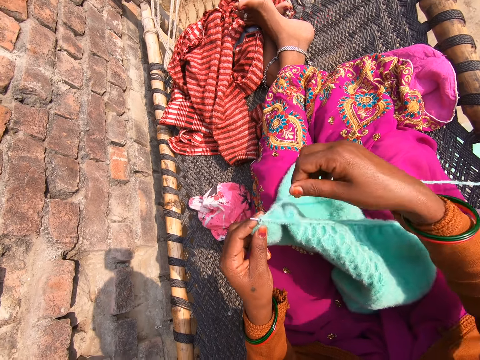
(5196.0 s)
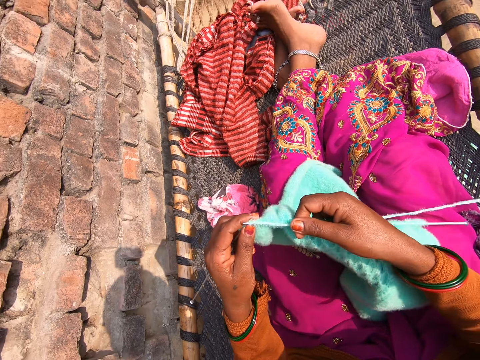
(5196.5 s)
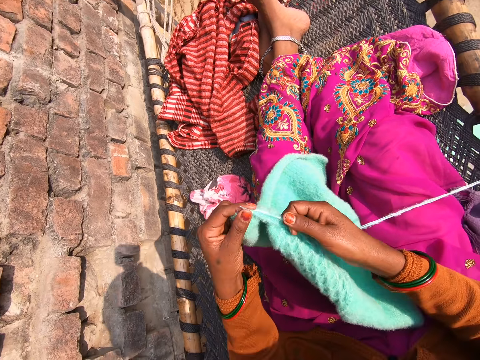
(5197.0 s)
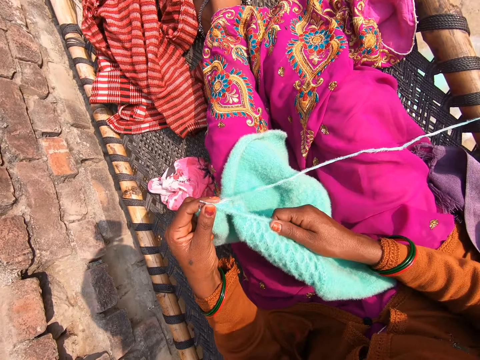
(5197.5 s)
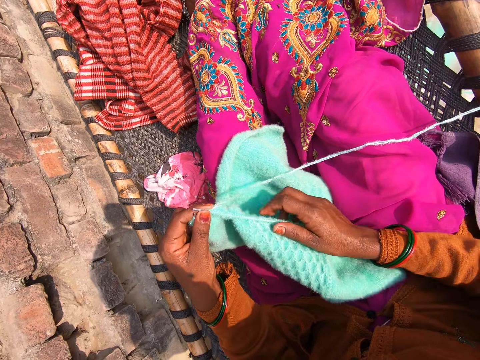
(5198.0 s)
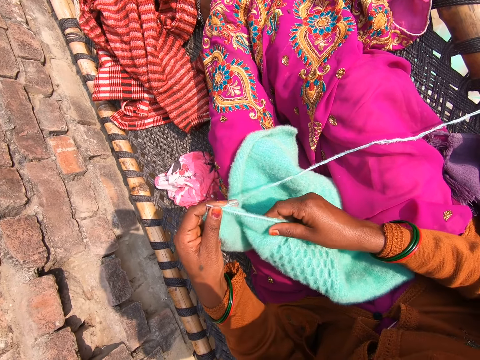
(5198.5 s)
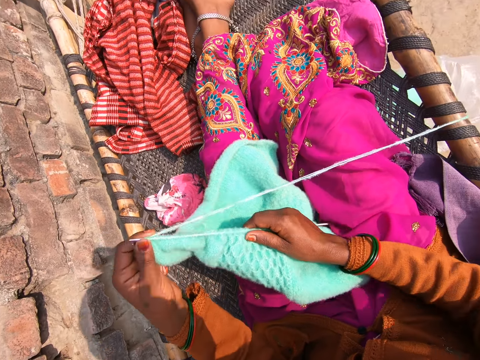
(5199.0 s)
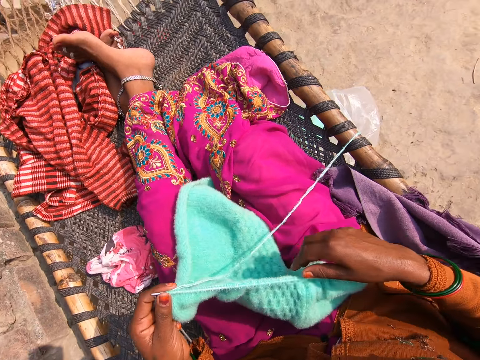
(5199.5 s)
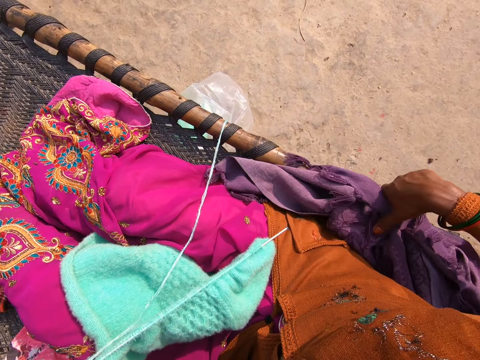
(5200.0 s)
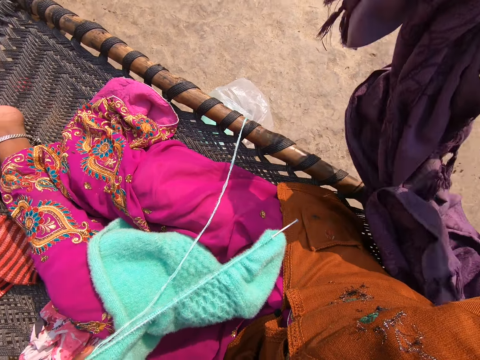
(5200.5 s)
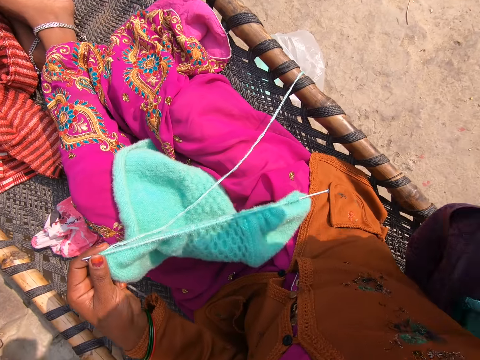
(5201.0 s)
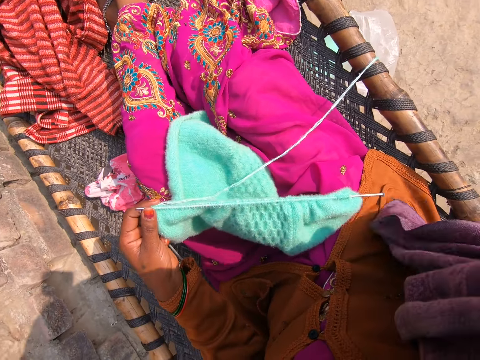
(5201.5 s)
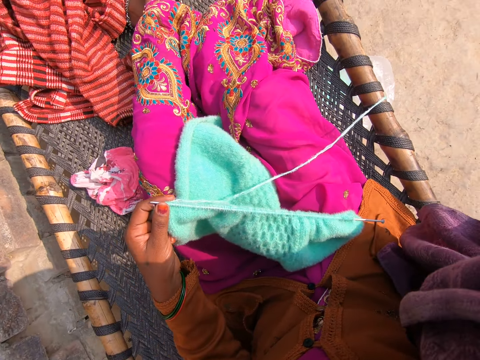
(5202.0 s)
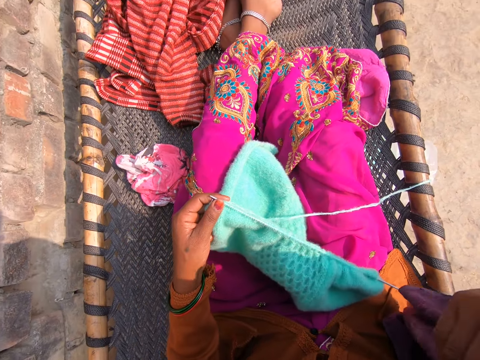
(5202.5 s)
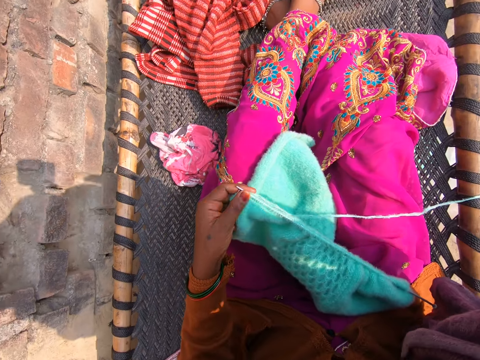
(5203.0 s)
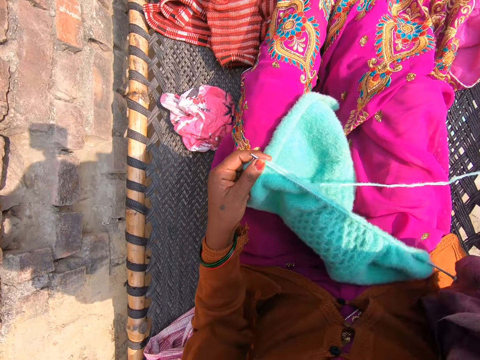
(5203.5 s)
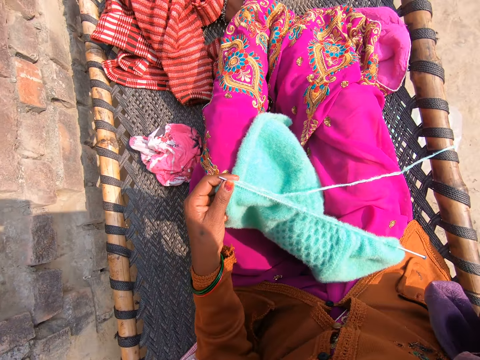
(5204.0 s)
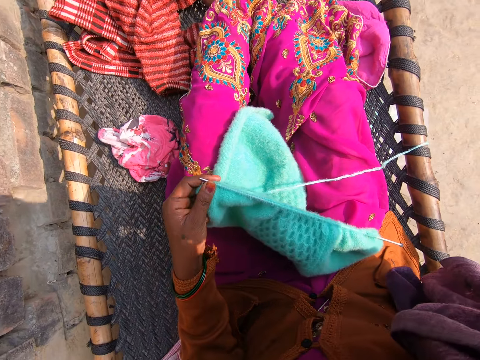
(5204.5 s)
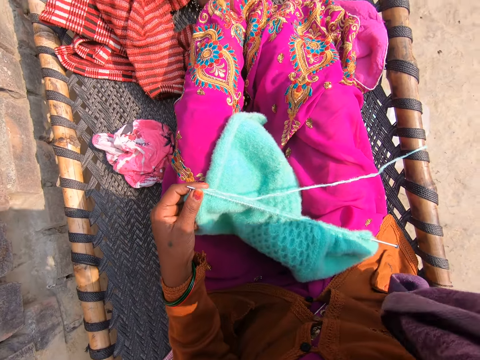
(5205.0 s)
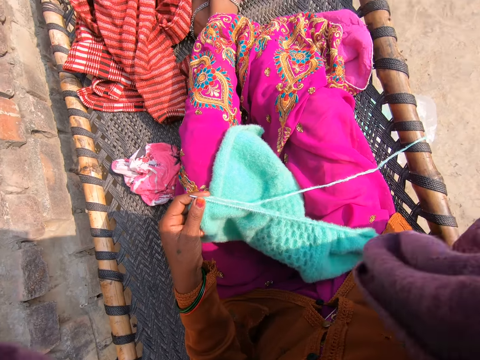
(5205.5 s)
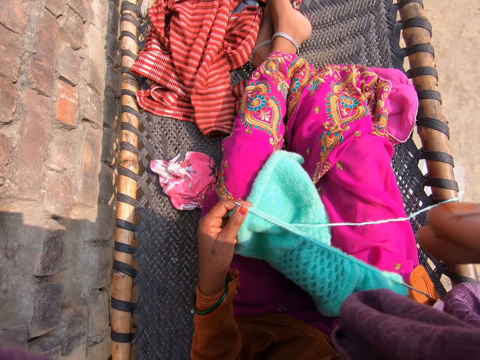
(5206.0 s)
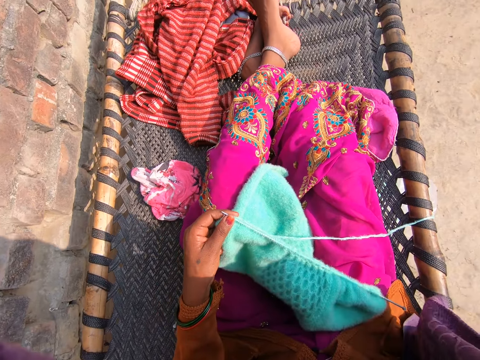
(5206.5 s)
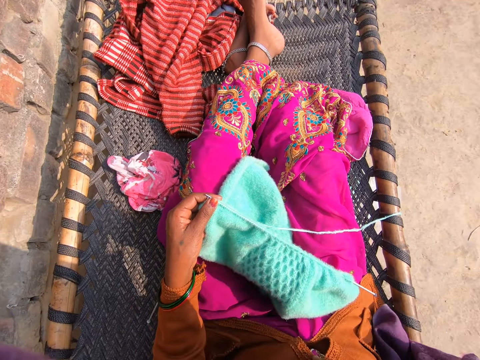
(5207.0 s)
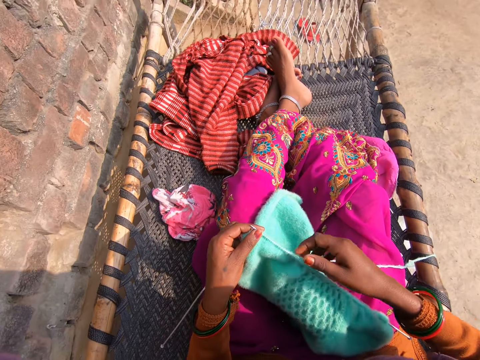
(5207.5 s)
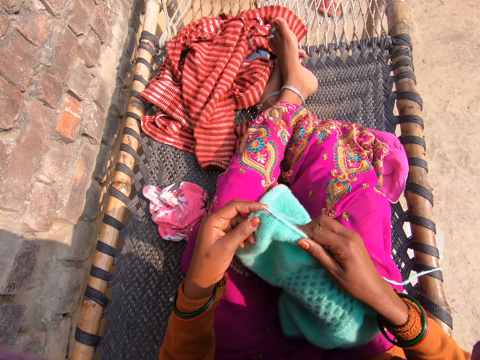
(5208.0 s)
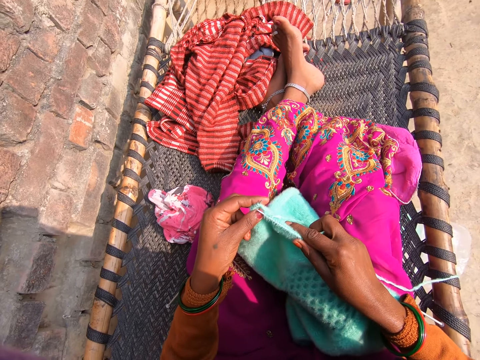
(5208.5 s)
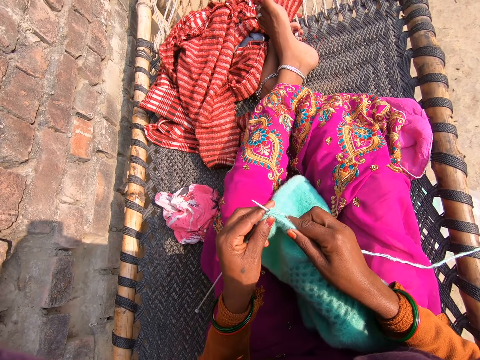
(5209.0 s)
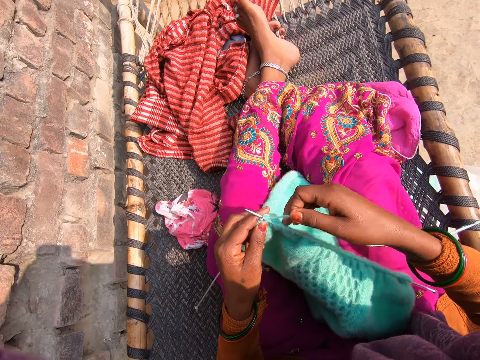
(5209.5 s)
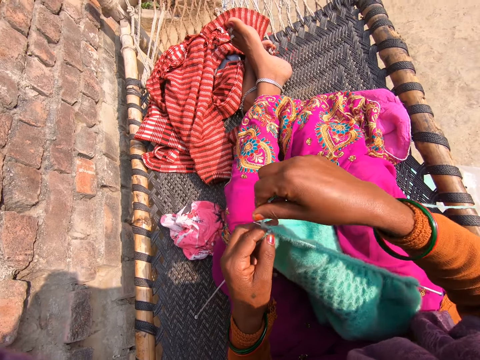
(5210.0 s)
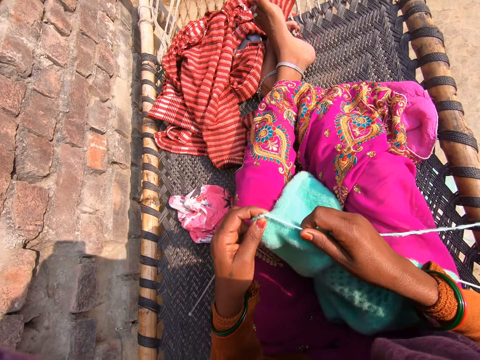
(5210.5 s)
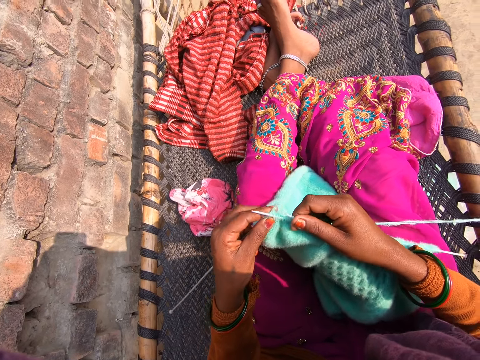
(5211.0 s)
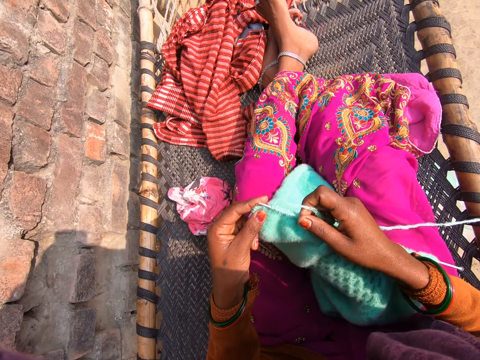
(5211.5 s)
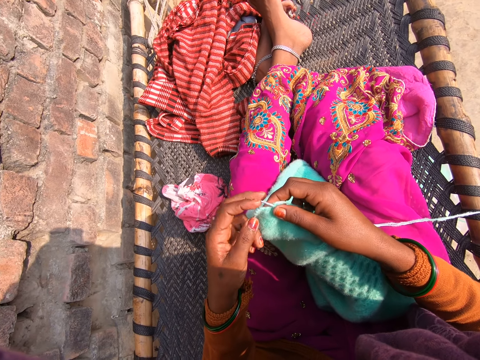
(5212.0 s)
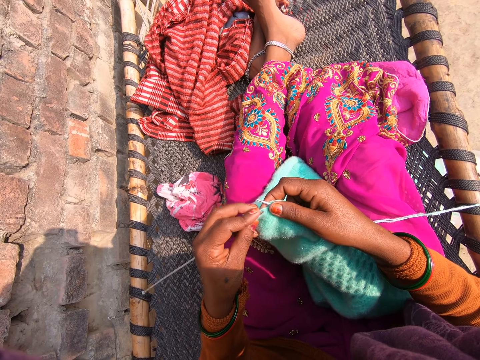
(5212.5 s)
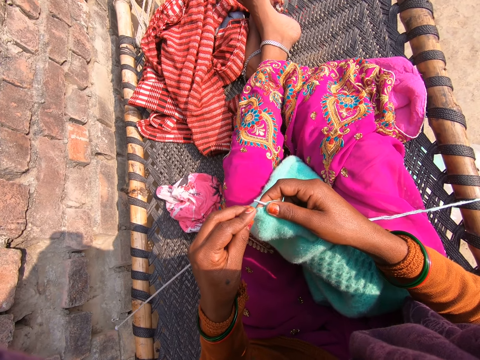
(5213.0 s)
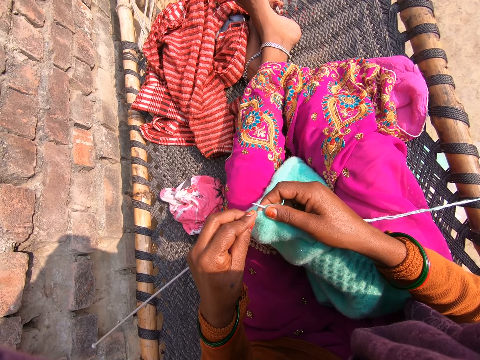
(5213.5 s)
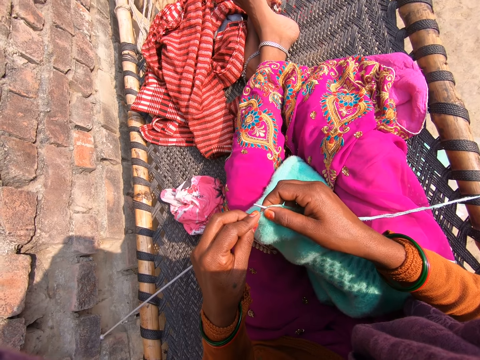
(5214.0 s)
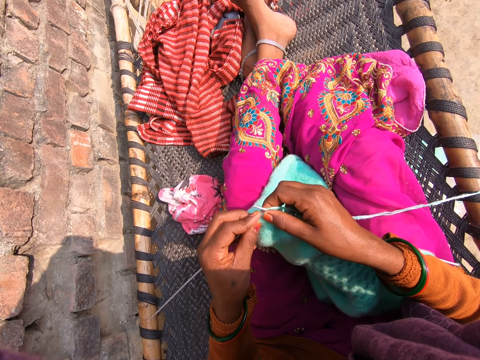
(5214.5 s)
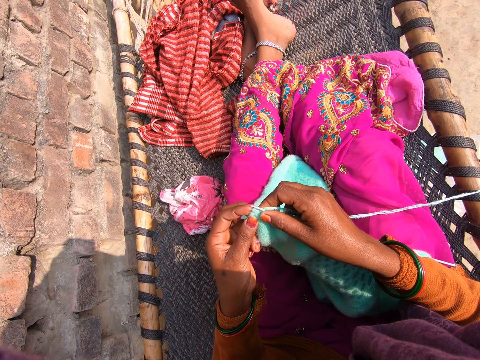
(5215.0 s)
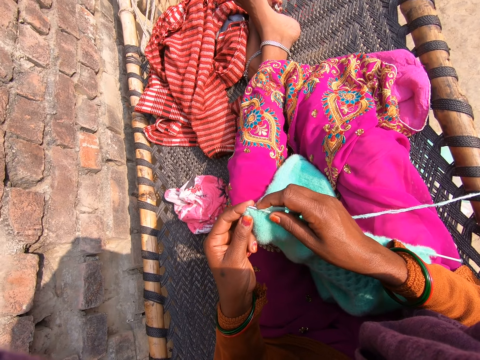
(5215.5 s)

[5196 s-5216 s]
The camera wearer straightens the fabric. He moves the fabric. He takes a piece of wrapper or material. He moves his hand. He wipes something. He holds the material. He holds the fabric with the other hand. He knits the fabric.

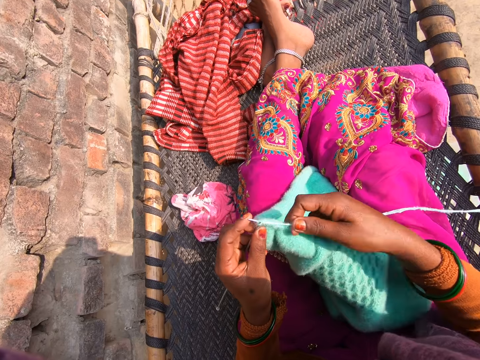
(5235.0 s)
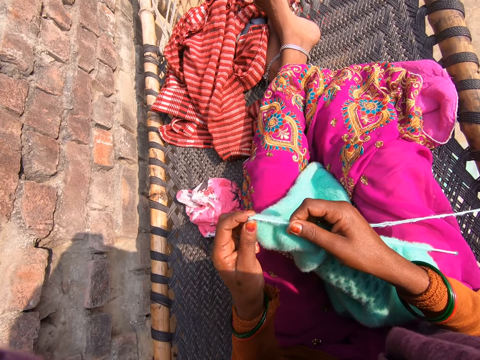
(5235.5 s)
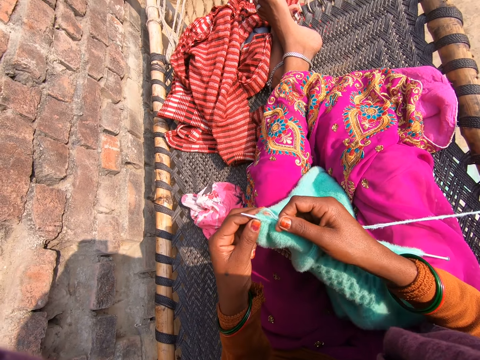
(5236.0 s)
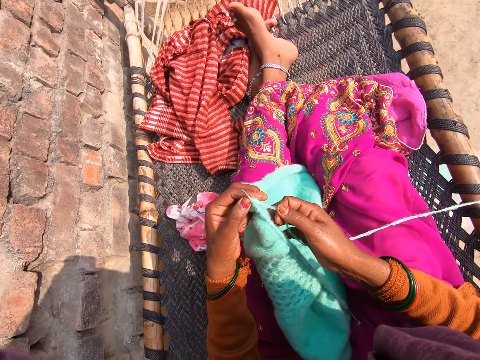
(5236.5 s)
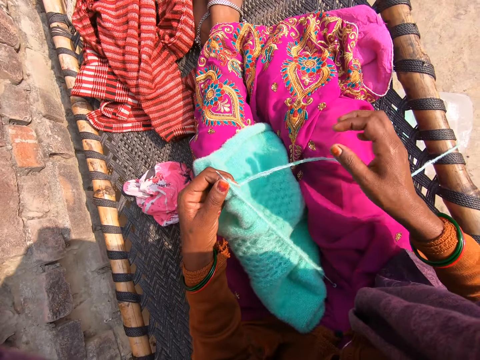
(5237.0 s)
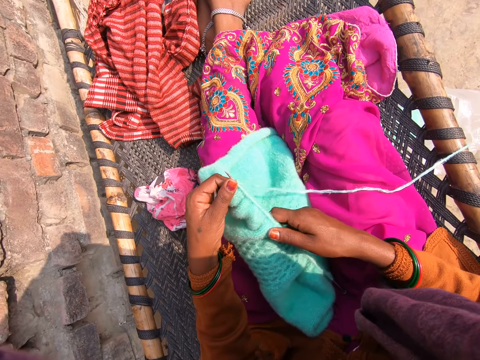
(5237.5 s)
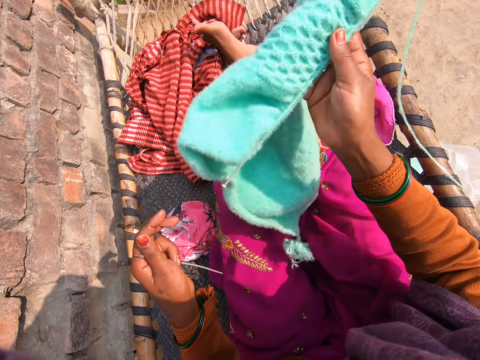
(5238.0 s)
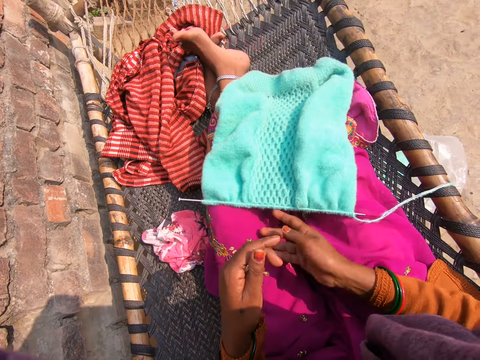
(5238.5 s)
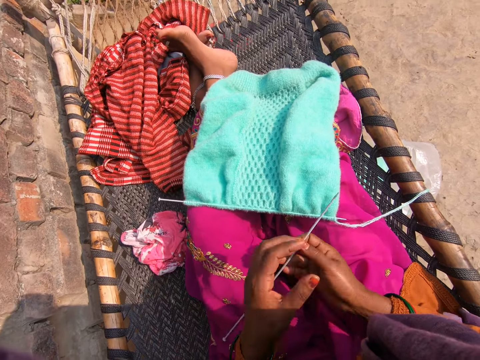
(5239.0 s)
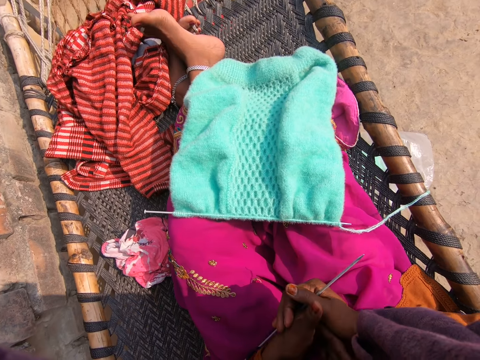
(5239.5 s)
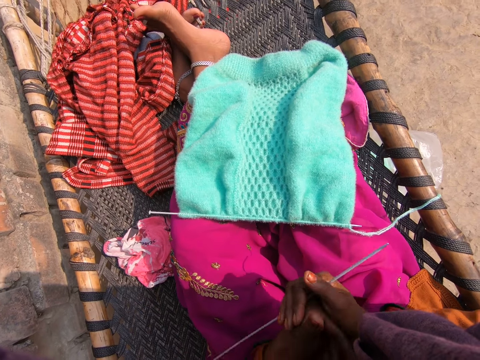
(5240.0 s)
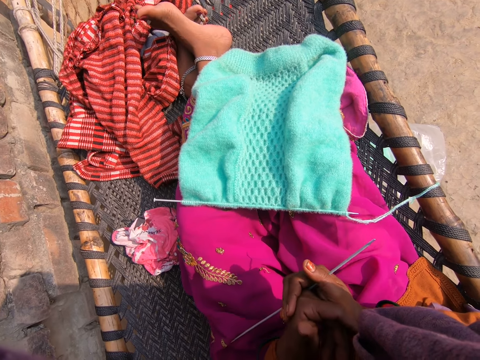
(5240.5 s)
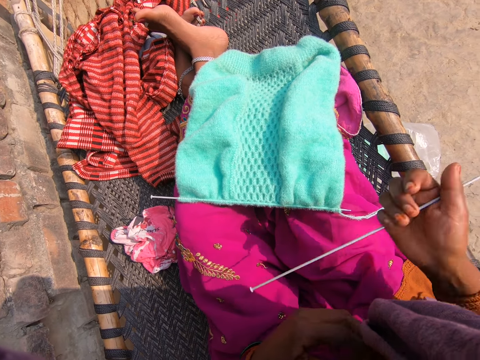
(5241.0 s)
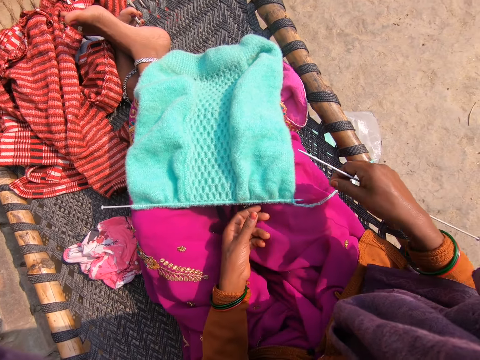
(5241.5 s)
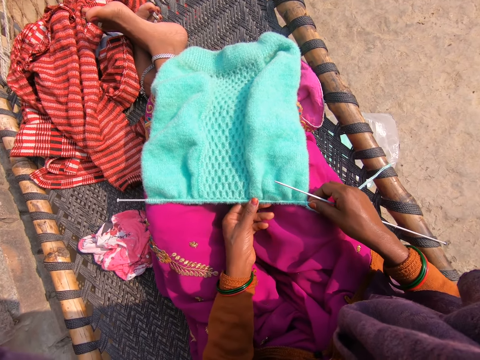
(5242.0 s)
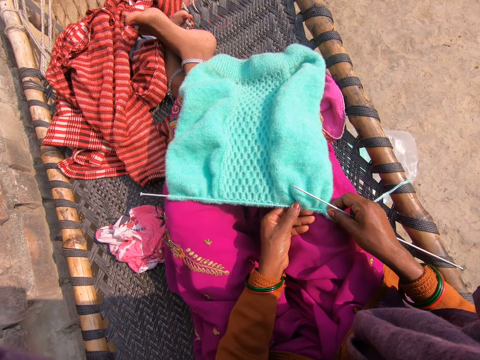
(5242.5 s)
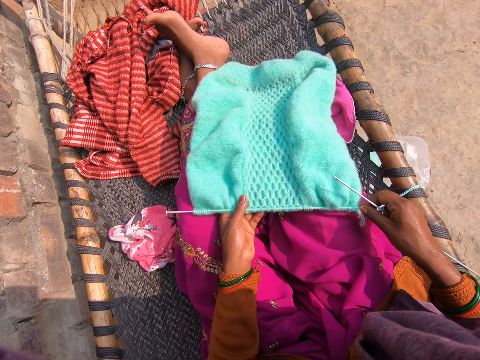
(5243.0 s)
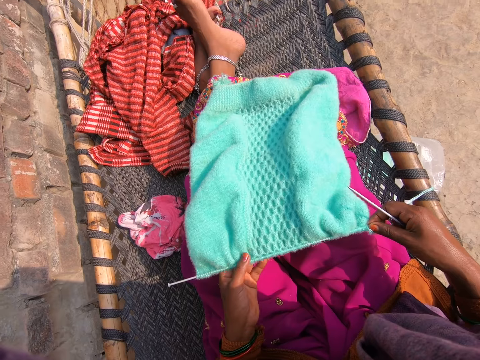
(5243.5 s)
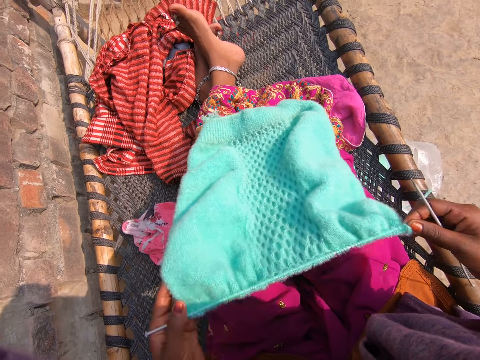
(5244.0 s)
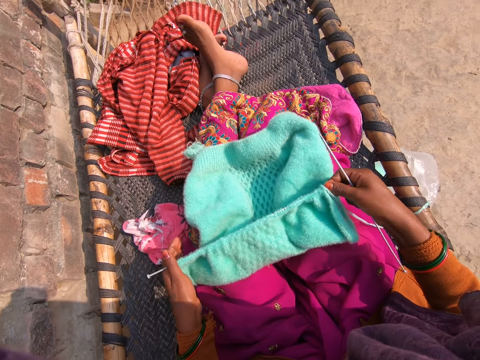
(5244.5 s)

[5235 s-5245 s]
The camera wearer moves the fabric on his laps. He lifts the fabric. He drops the knitted cloth. He holds the knitting needle. He moves the fabric on the knitting needle. He takes the knitted cloth.
